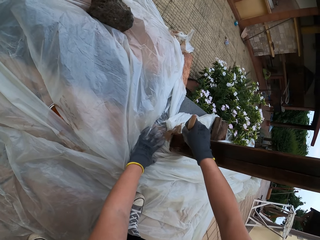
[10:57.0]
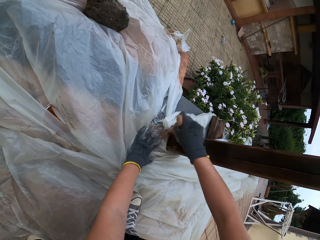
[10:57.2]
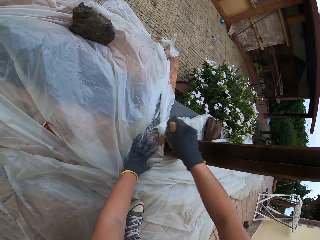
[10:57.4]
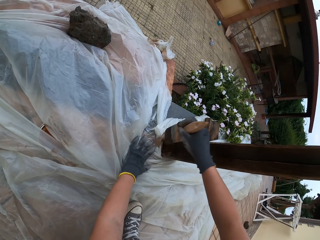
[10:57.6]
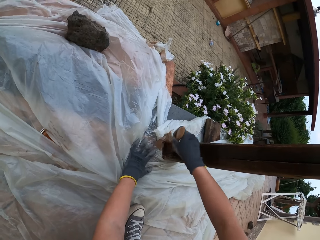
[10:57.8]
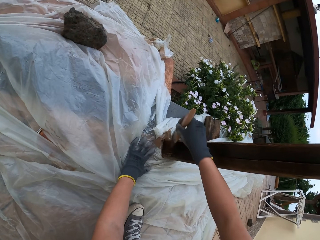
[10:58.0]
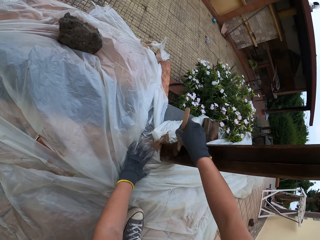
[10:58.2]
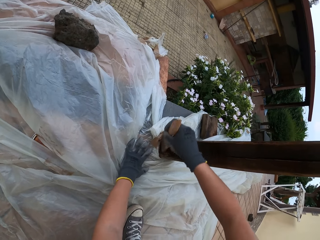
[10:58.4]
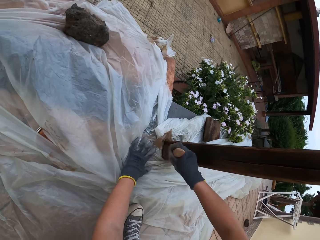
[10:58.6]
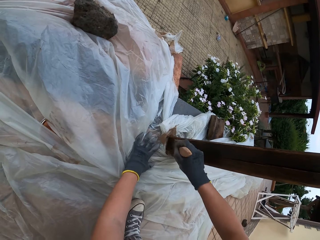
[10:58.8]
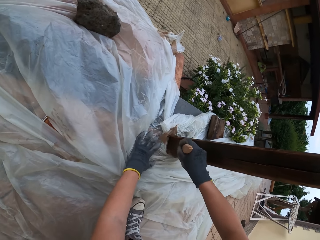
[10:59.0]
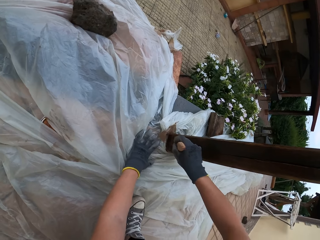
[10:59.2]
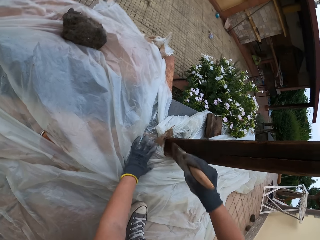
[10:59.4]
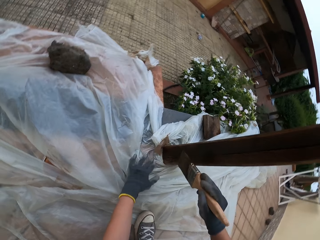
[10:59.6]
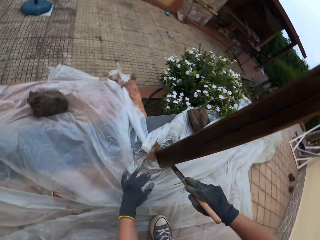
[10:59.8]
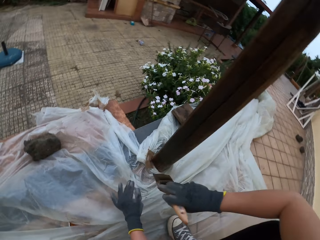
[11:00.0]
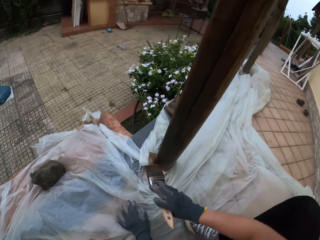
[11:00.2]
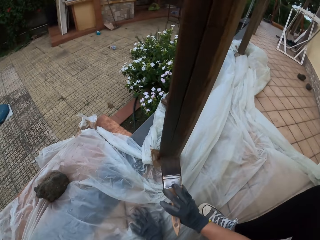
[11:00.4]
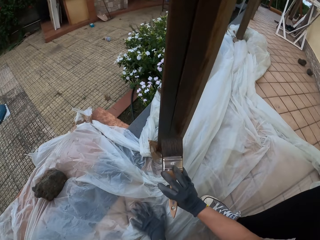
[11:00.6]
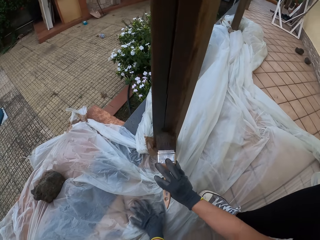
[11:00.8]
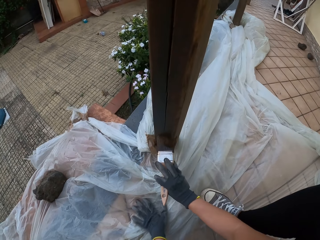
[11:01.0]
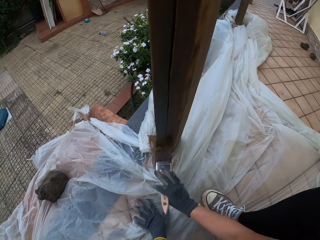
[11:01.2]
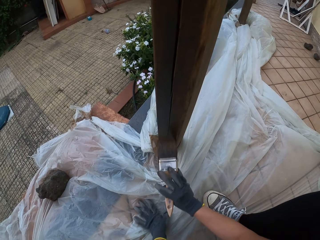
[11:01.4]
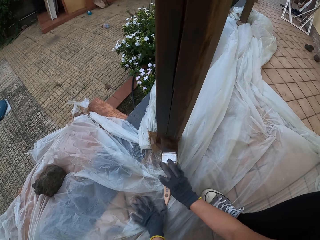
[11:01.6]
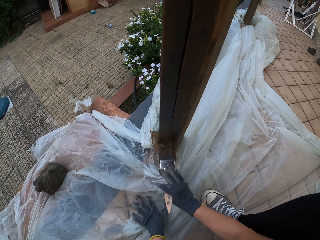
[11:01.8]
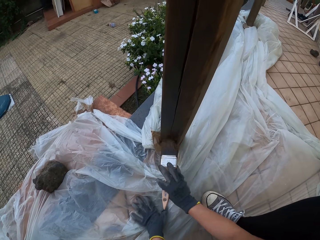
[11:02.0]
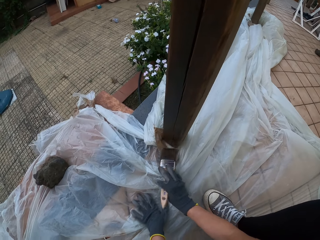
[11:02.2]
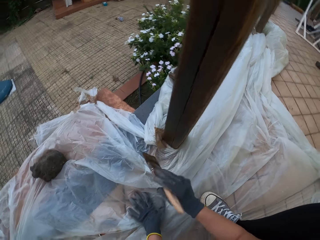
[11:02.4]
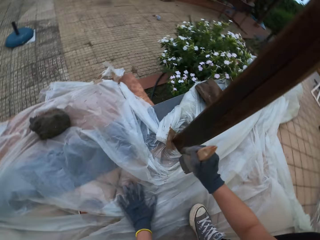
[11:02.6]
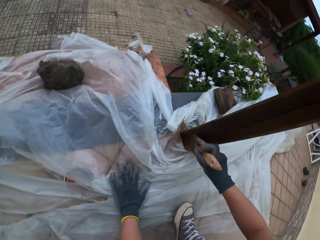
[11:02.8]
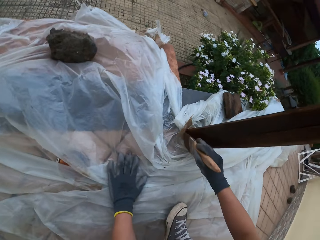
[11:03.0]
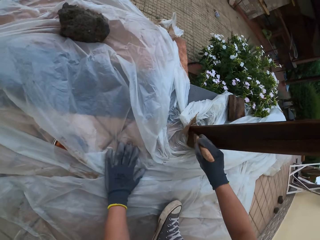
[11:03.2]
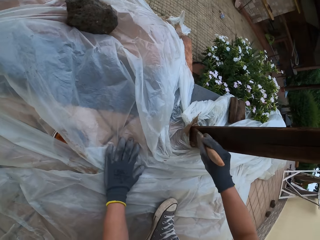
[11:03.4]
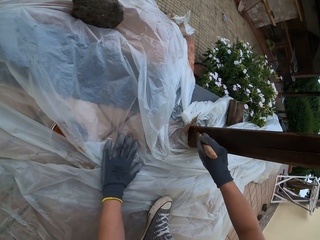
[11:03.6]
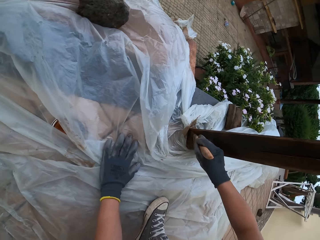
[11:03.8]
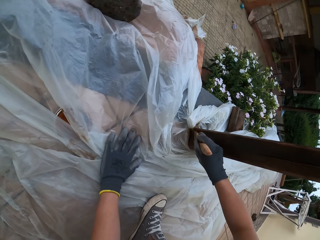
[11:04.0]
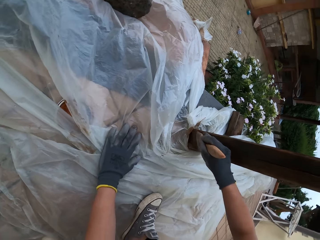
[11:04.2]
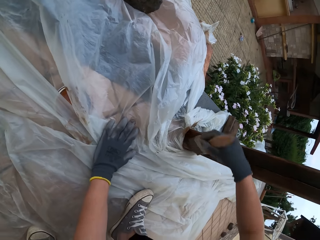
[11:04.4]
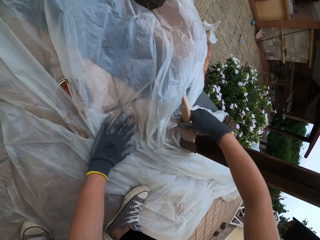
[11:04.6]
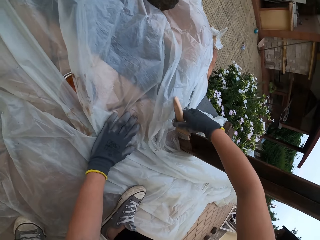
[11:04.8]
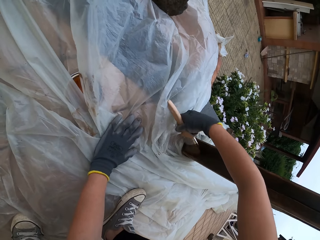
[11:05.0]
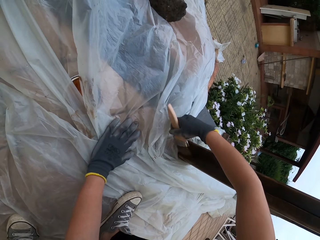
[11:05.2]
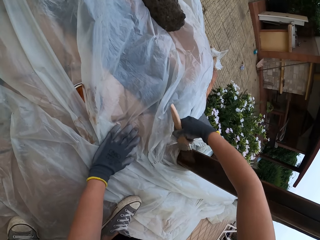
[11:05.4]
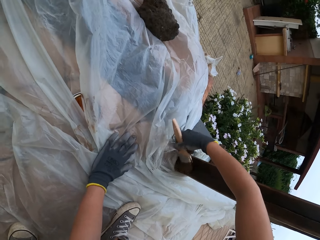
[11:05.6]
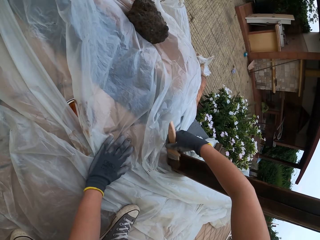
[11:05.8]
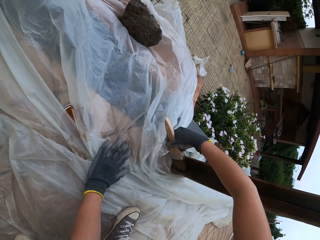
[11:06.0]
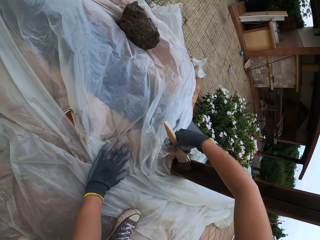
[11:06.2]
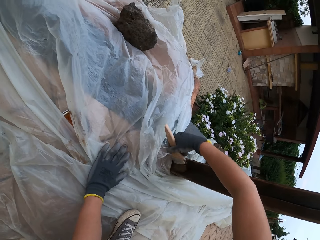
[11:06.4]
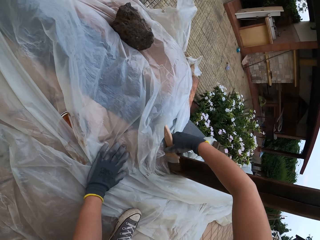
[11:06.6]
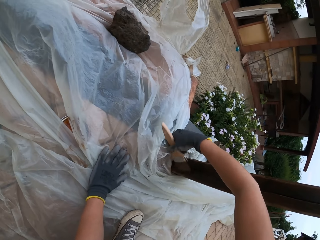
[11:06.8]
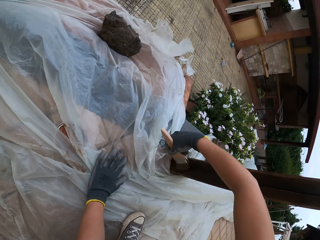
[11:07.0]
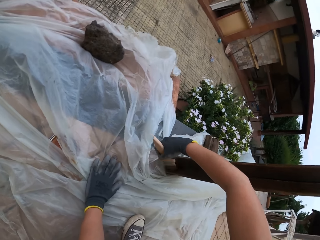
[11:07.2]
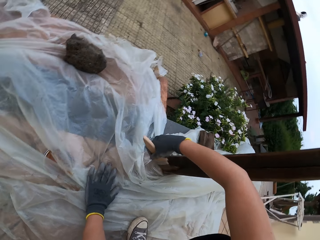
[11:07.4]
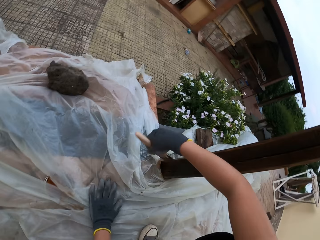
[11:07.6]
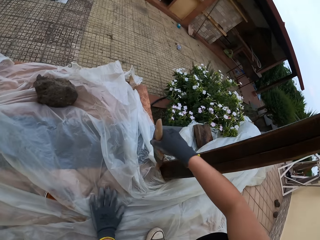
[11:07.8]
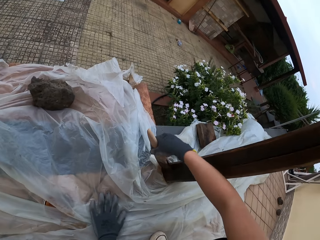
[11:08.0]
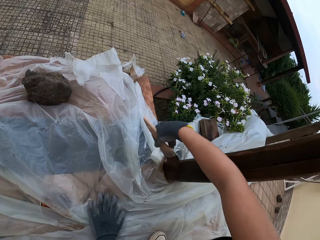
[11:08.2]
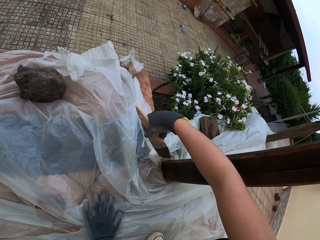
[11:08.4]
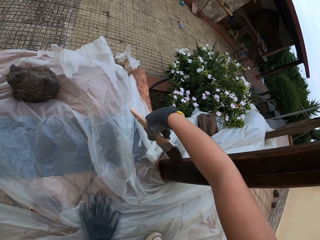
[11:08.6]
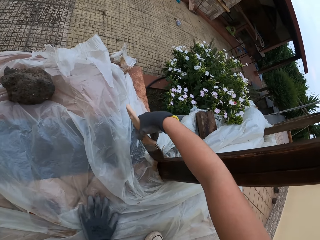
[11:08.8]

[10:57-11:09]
The camera wearer looks around the compound. They paint the wooden rail fence with a paint brush. They look around the compound. They paint the wooden rail fence with the paint brush.

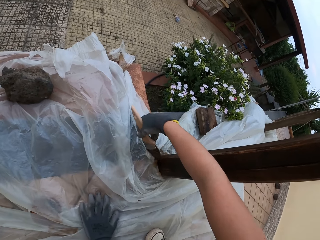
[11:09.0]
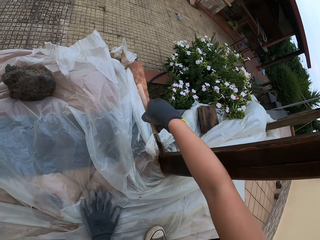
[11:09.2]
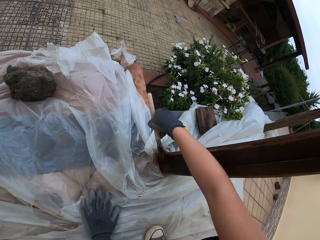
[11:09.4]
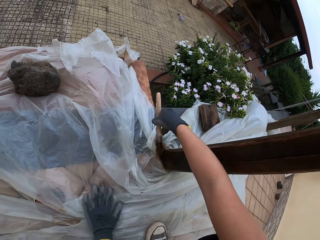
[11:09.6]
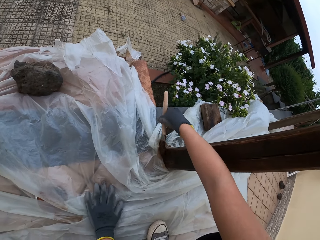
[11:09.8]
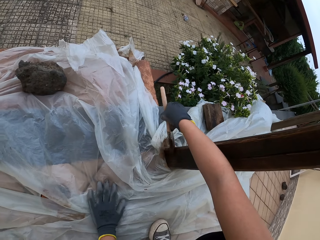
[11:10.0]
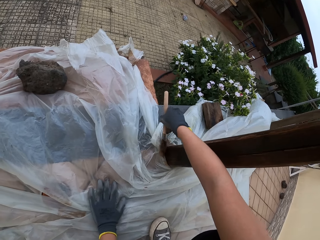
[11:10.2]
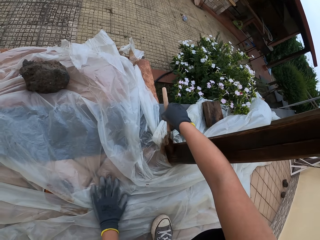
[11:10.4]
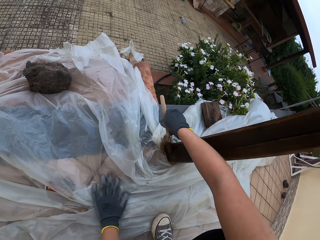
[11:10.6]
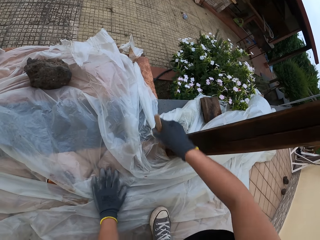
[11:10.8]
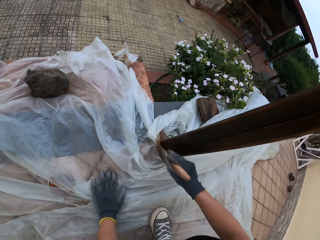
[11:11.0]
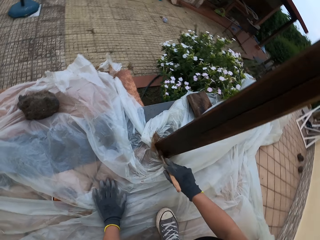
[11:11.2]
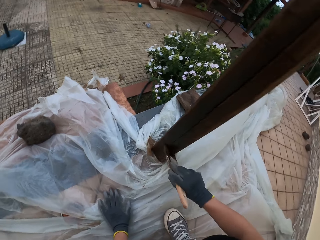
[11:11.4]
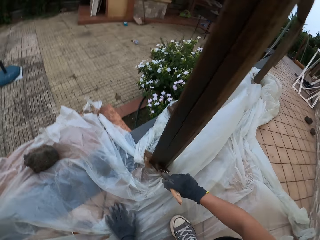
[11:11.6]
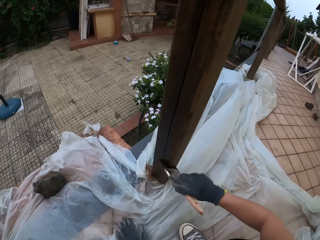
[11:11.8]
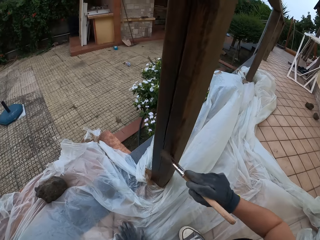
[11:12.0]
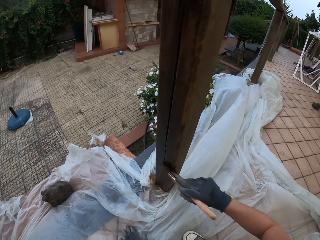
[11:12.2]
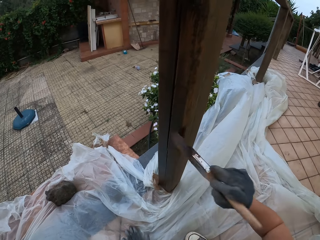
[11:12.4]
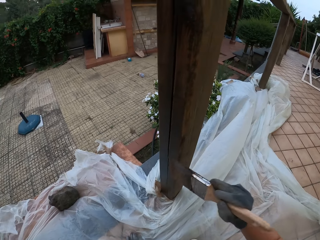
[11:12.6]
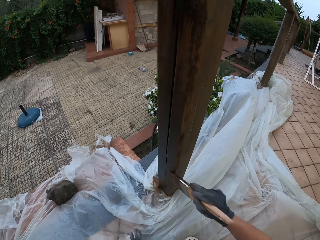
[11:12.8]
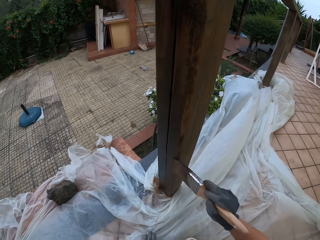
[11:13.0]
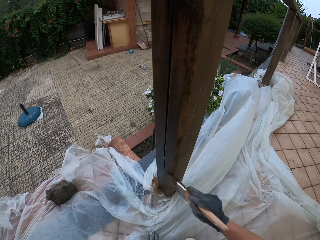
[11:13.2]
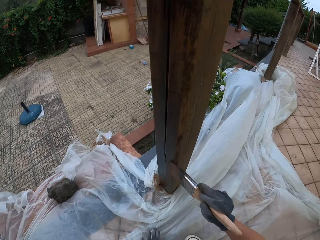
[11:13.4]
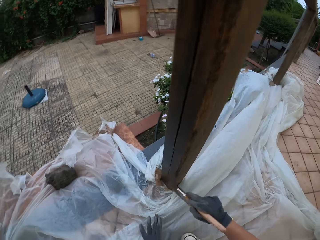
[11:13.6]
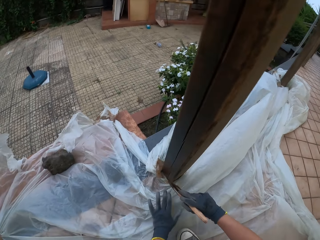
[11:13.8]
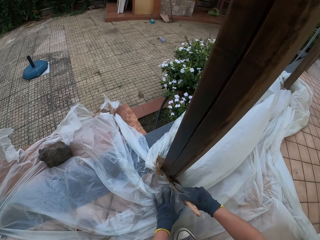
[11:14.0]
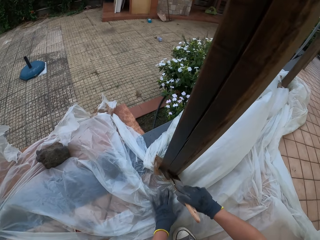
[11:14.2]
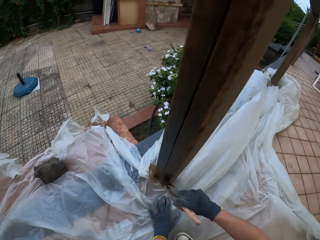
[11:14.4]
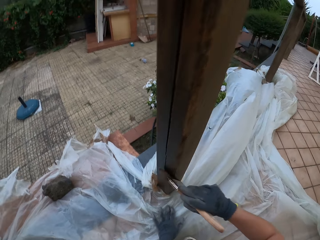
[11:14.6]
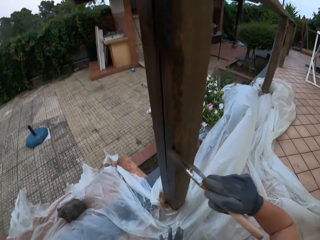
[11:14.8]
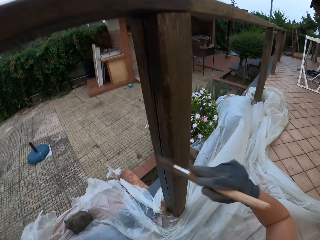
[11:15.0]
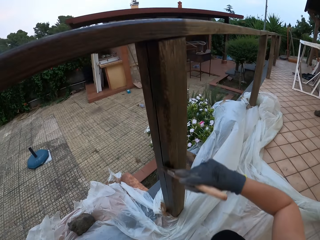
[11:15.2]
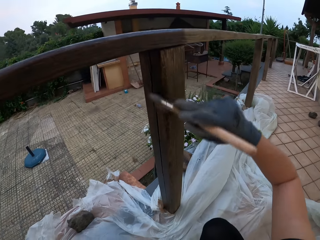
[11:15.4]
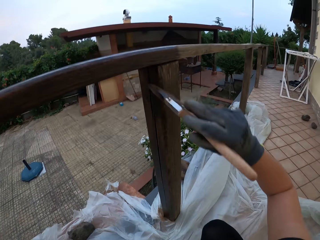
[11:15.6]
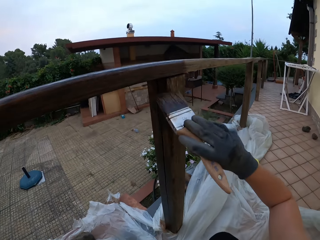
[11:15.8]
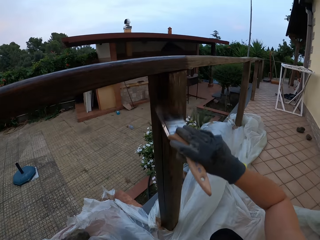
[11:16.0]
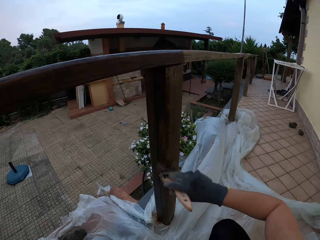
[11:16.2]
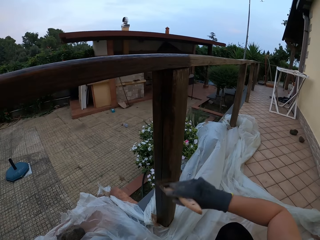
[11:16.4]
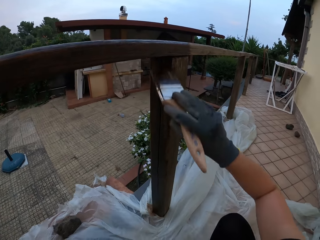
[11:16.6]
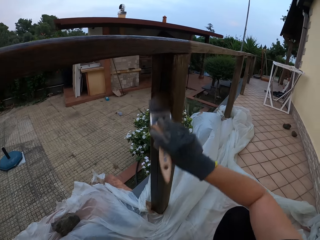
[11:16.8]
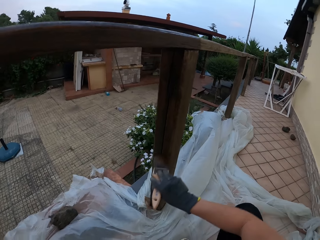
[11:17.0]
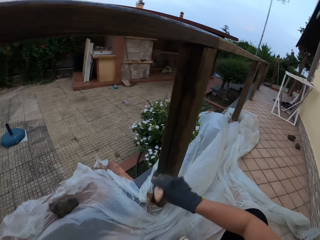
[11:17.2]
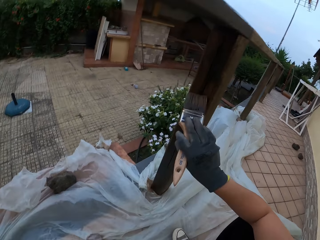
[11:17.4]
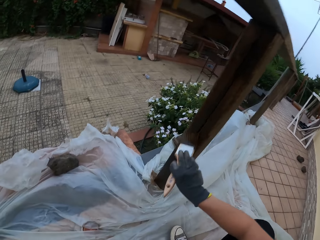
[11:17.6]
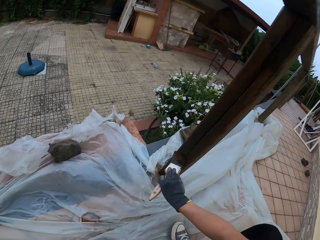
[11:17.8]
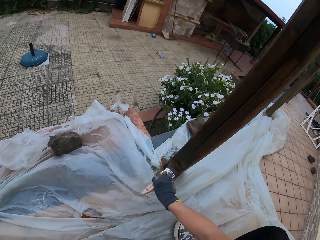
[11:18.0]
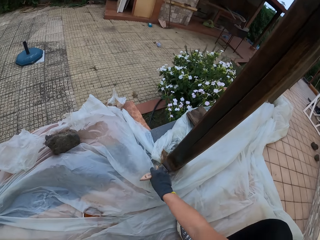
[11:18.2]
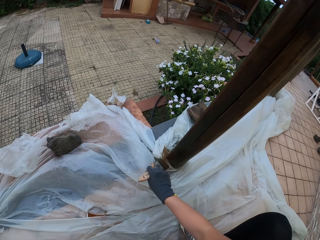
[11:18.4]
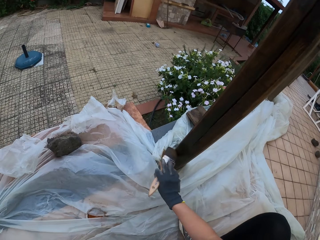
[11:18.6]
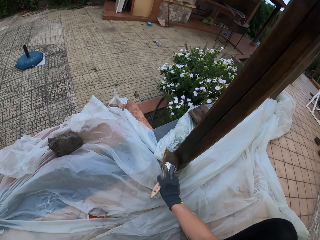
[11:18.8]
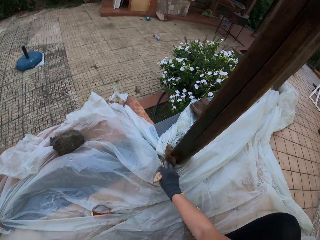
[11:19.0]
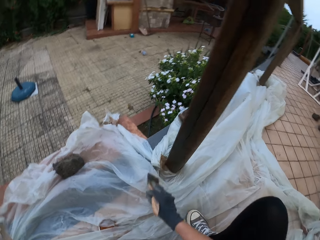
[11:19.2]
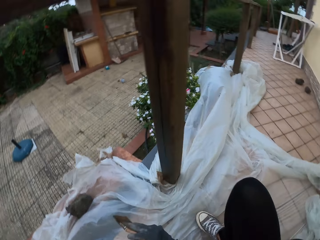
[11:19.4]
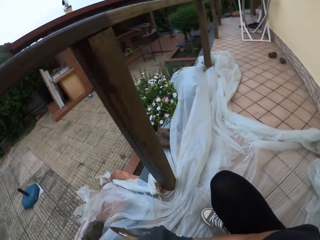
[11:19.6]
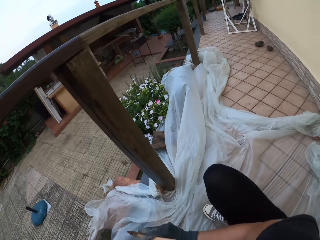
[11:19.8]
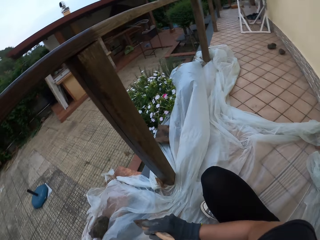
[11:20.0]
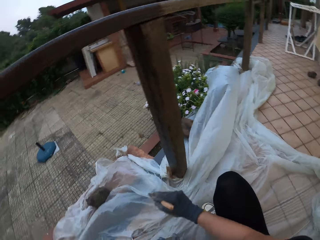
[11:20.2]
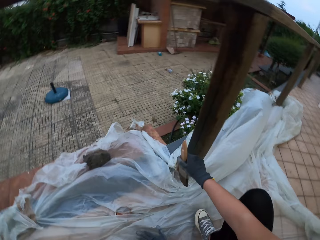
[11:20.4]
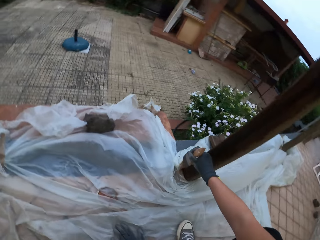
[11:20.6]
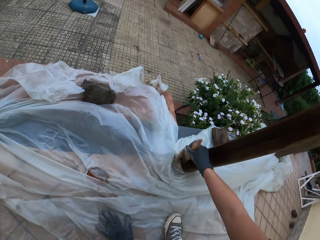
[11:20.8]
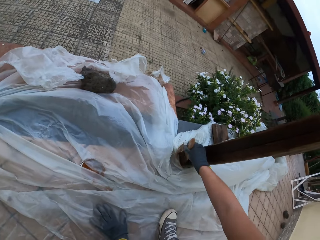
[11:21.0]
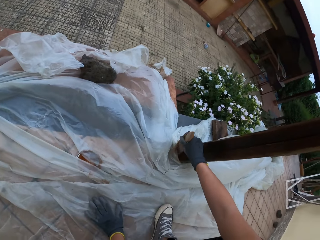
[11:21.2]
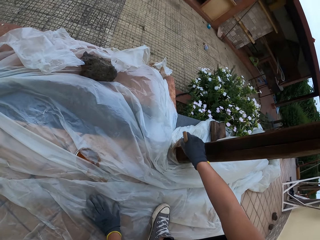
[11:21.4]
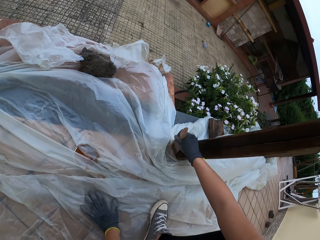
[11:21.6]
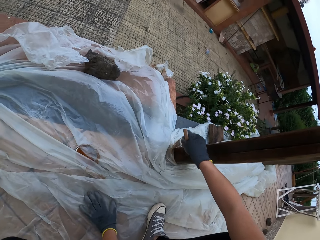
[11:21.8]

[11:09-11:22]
The camera wearer removes the paint brush from the wooden rail fence. They stare at the wooden rail fence. They look around the compound. They paint the wooden rail fence with the paint brush.
